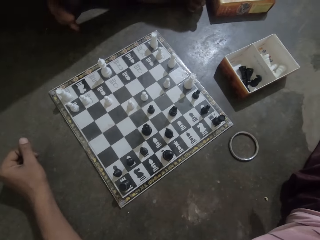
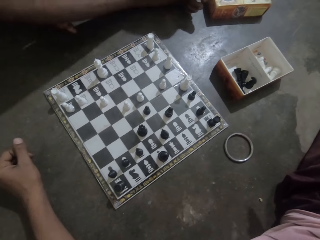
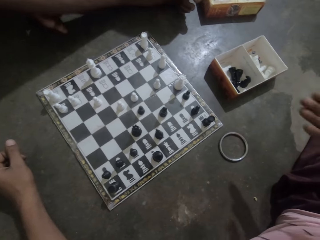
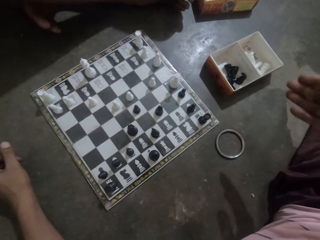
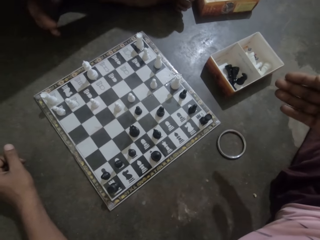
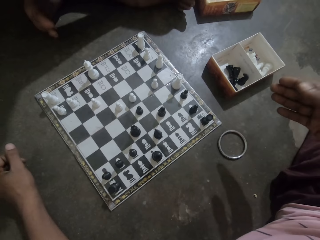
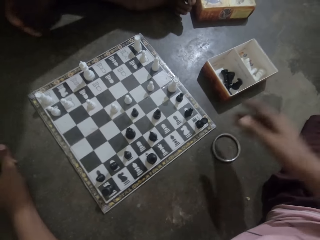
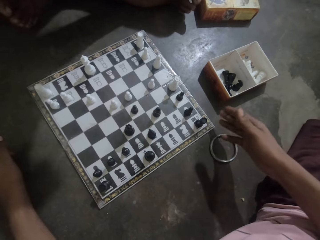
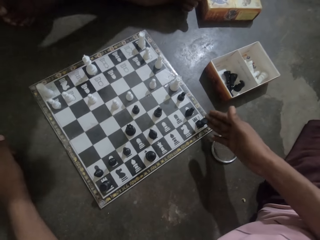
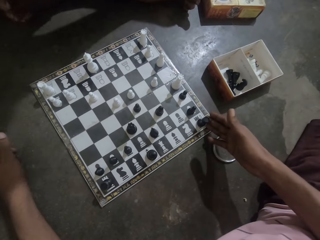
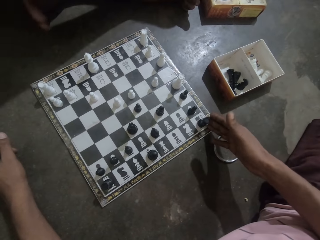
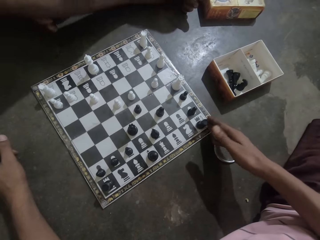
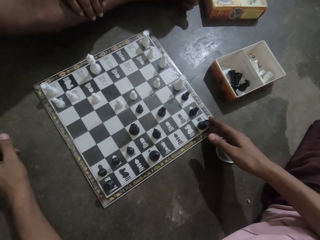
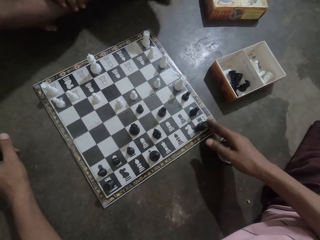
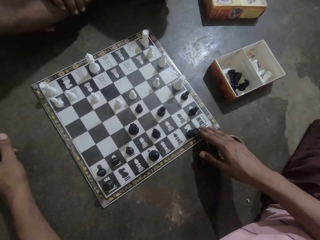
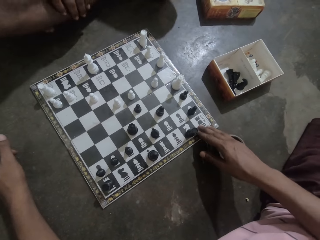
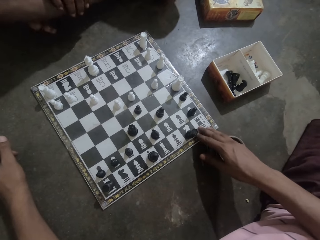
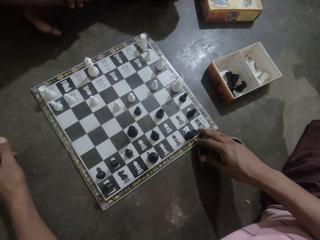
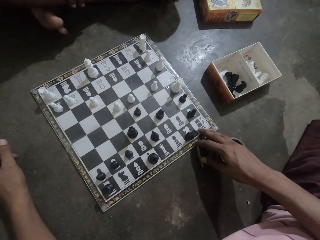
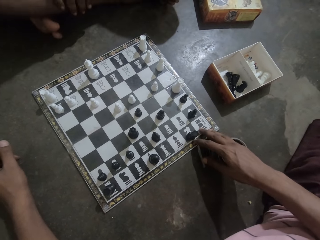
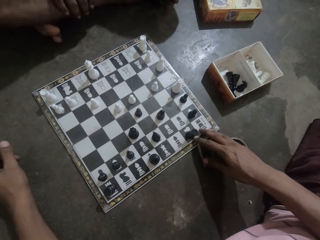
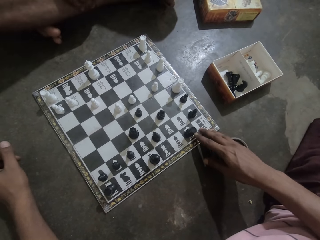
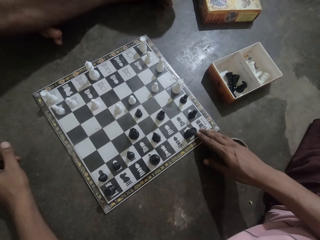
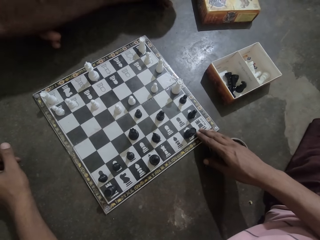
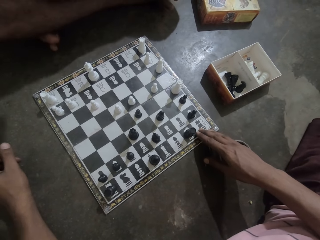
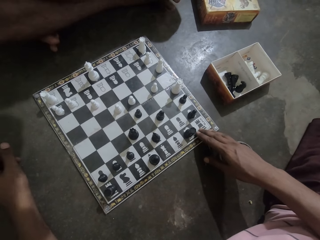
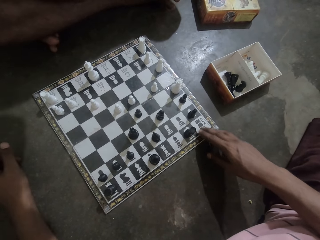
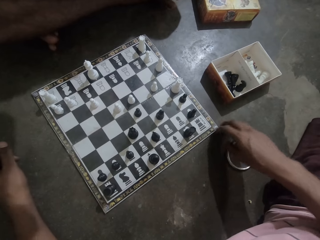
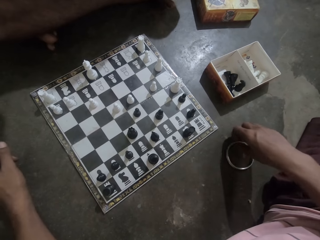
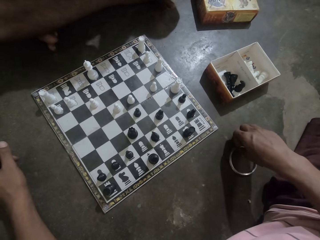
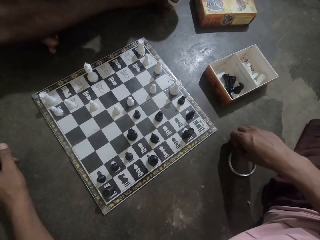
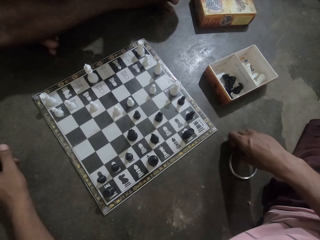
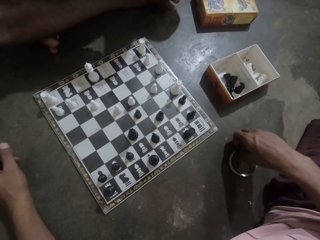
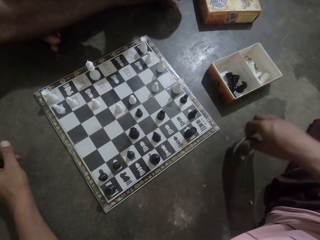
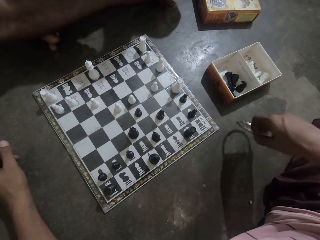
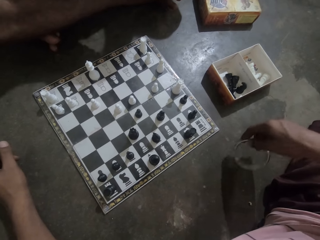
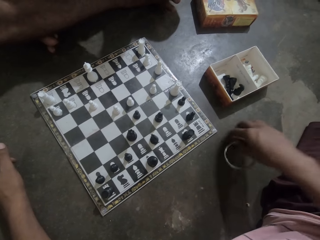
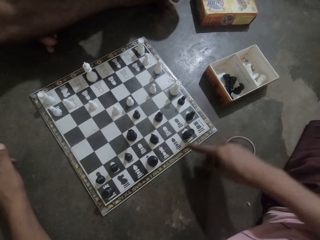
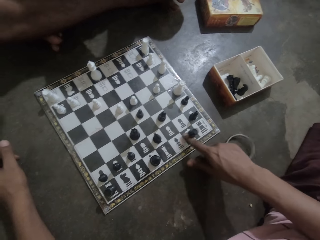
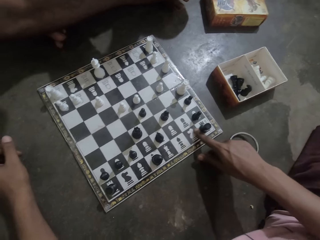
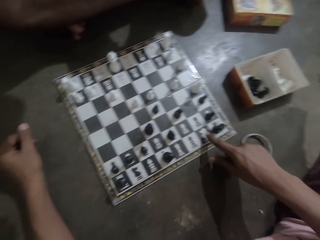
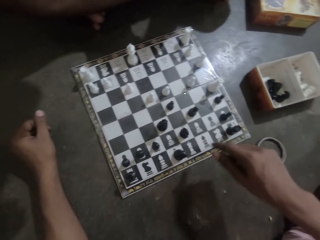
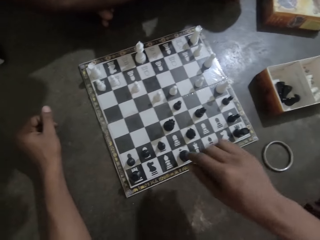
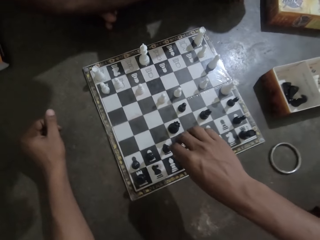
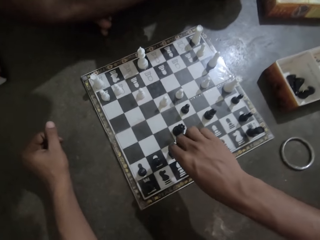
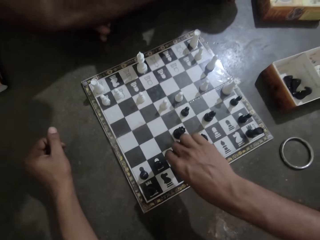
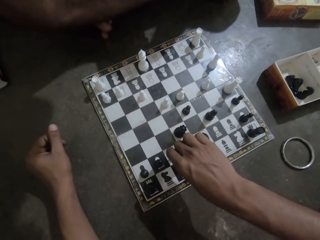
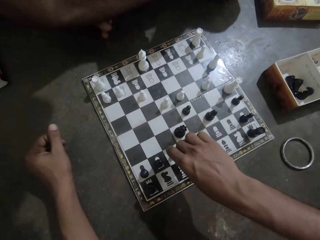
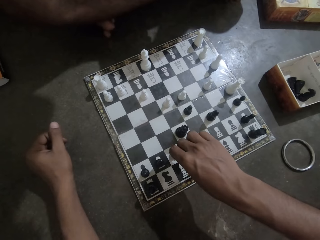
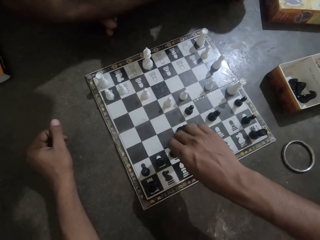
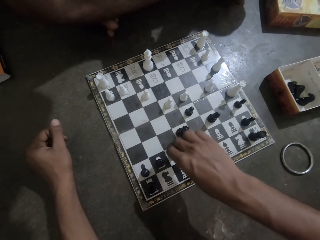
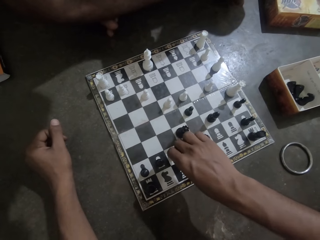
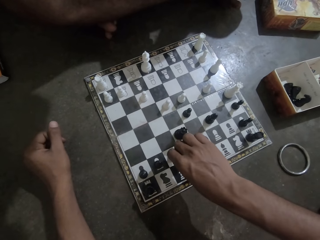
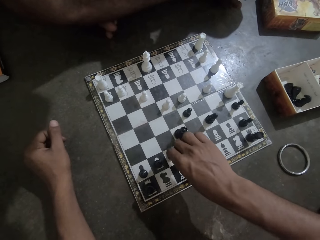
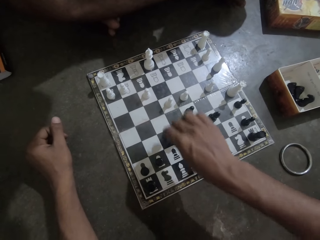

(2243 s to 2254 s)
The camera wearer moves the chess piece. They touch the chess board. They pick a bangle from the floor. They drop the bangle on the floor. They move the chess piece. They pick a black chess piece from the board.

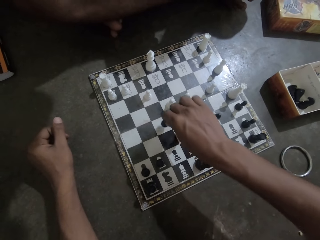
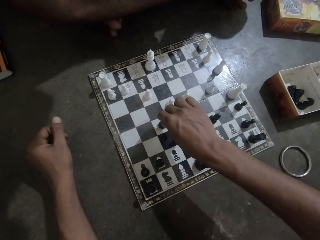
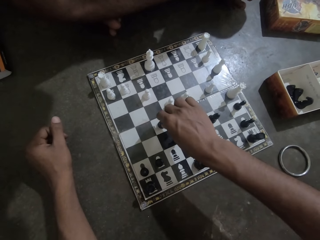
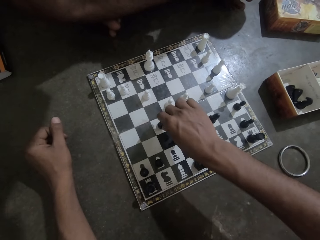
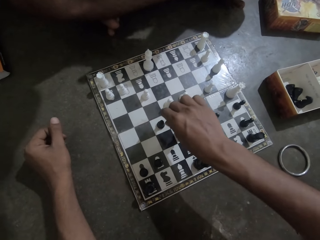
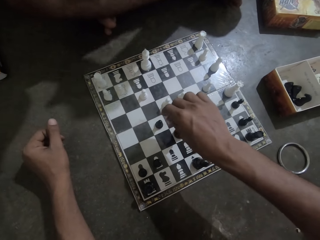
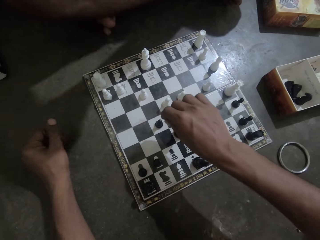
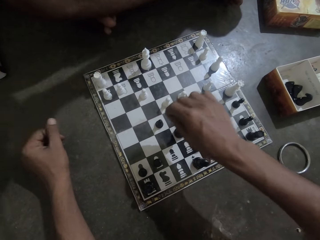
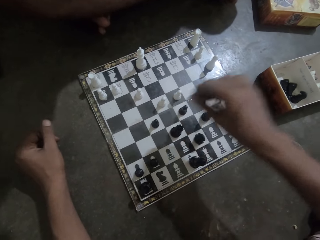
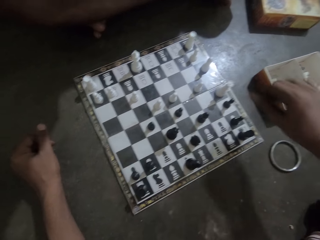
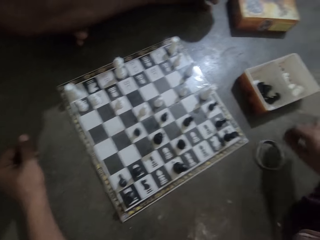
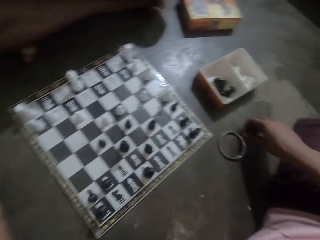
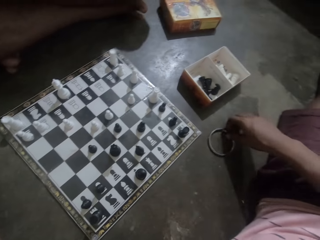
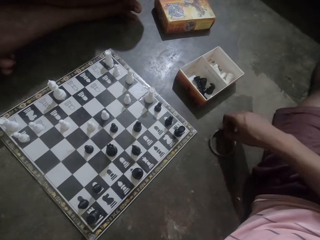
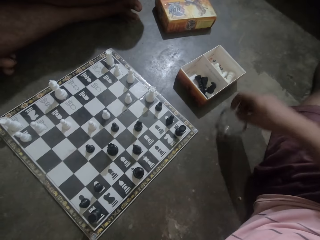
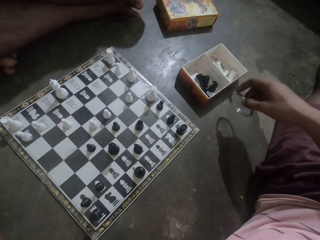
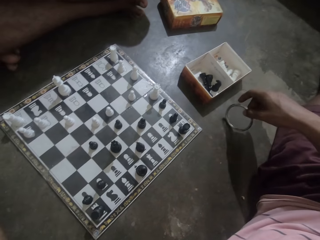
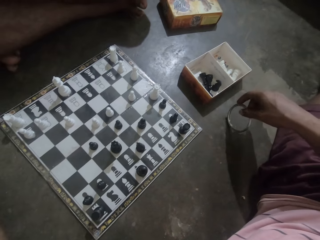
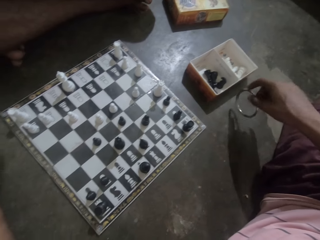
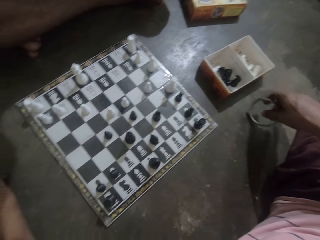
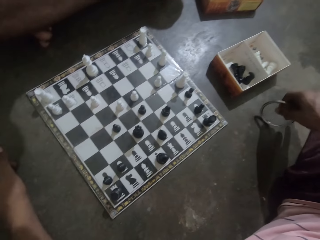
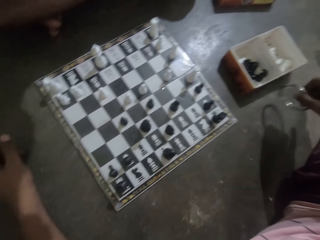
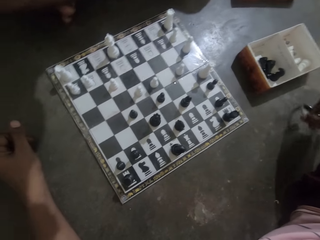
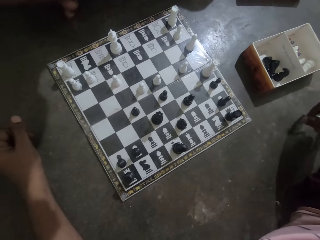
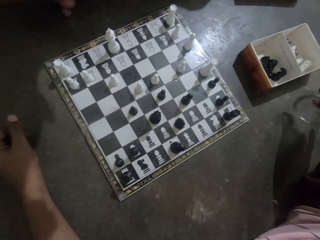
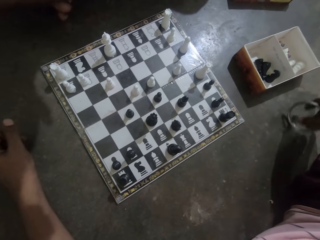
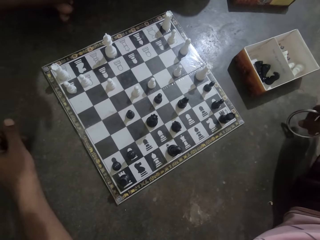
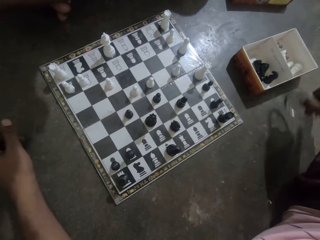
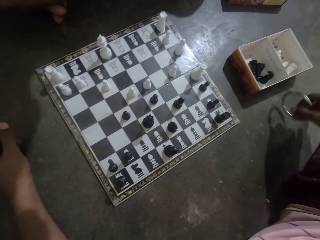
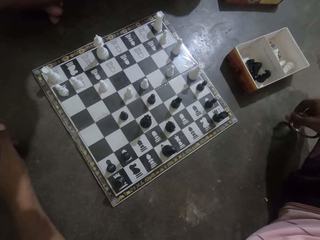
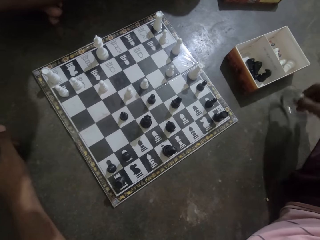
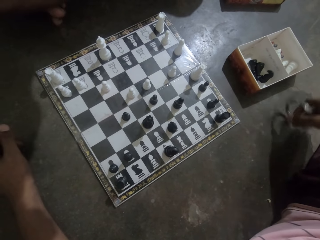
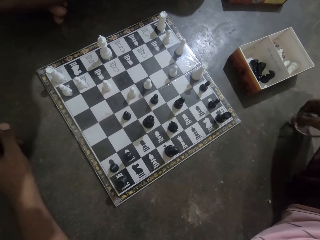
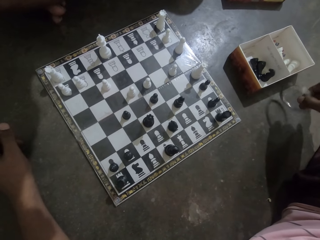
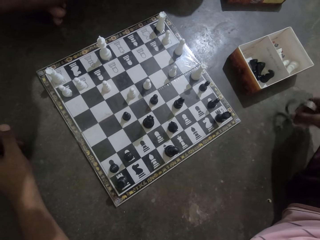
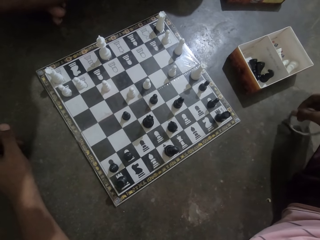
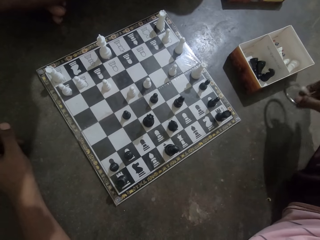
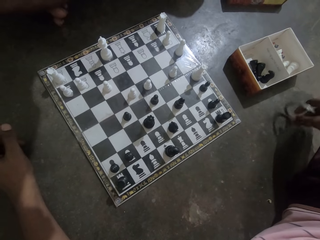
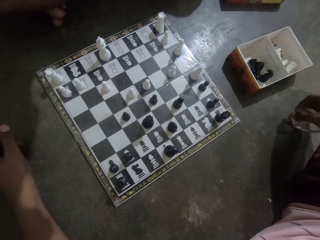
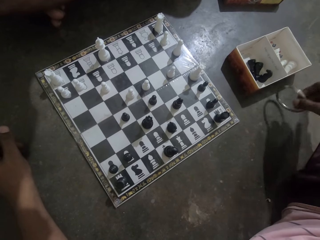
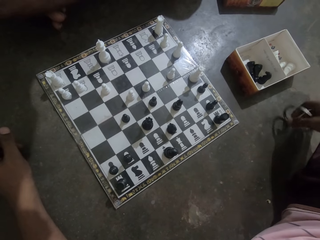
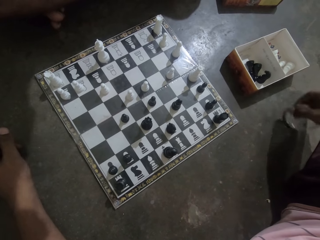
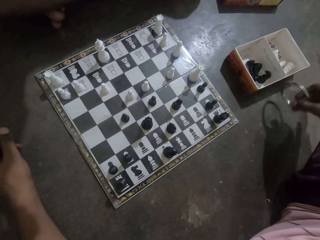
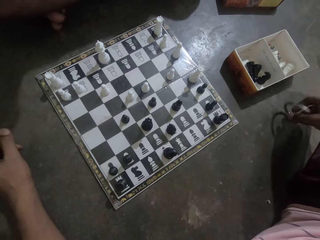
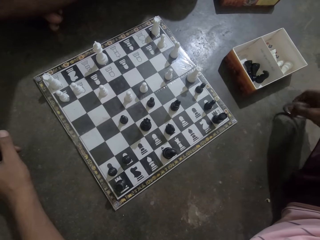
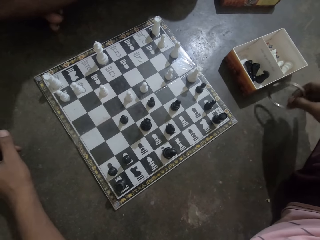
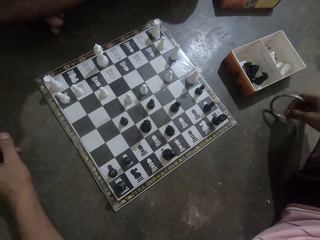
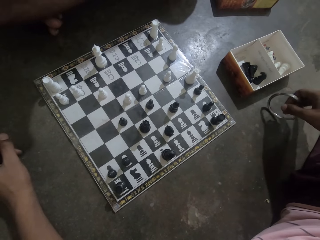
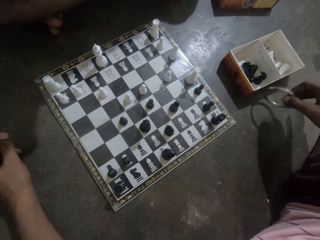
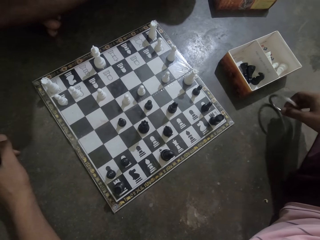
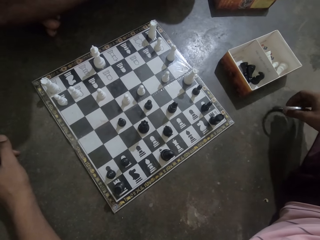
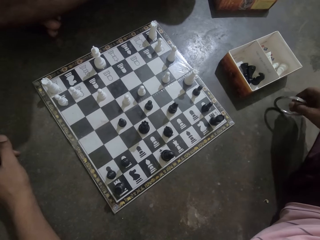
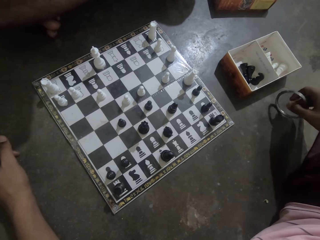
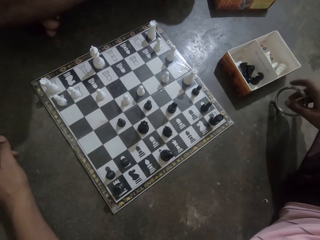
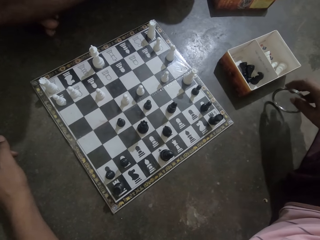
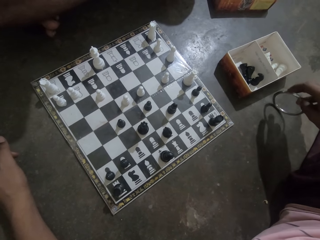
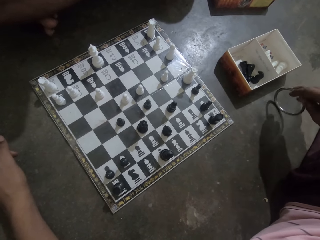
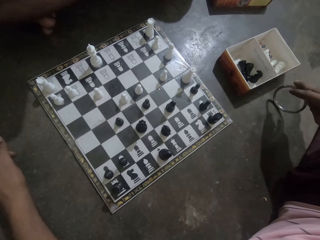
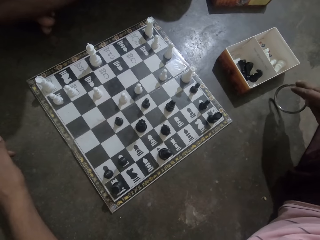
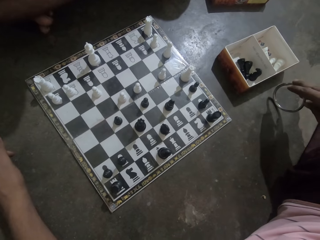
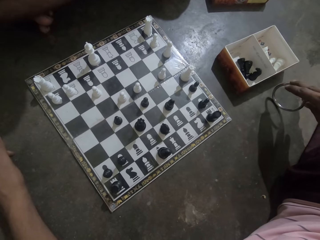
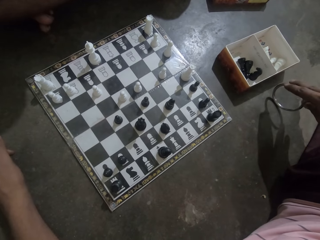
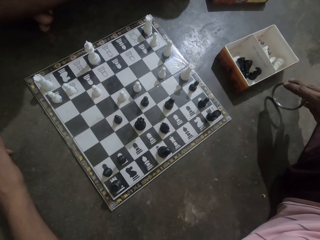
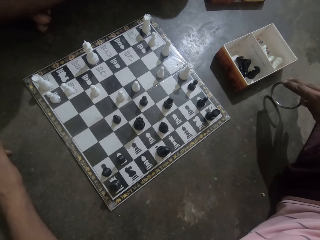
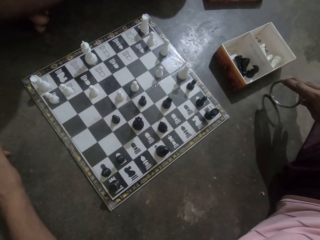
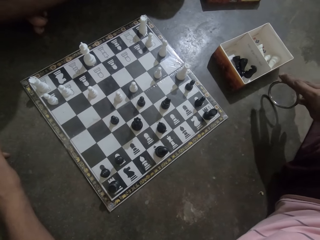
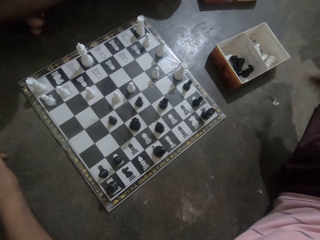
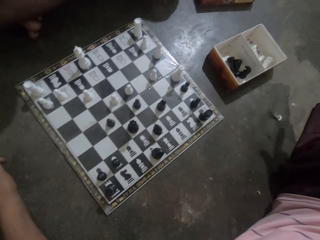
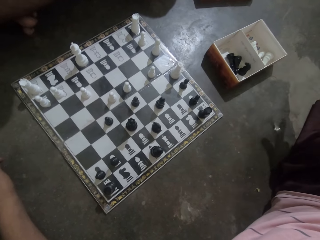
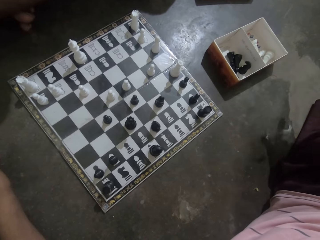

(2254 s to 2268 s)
The camera wearer drops the black chess piece on the board. He picks the bangle from the floor. He rolls an object on his hand. He taps the bangle on the floor. He stares at the chess. He rolls the object.
